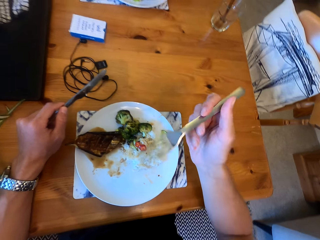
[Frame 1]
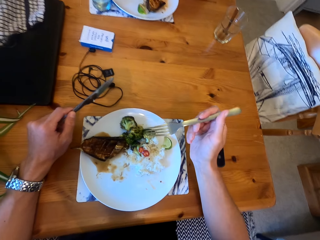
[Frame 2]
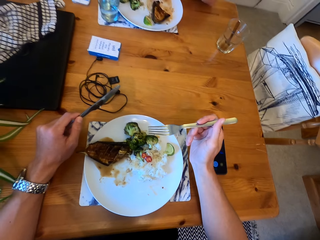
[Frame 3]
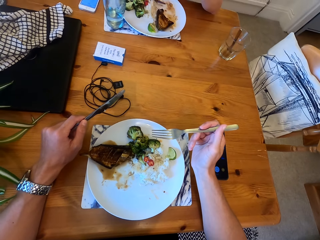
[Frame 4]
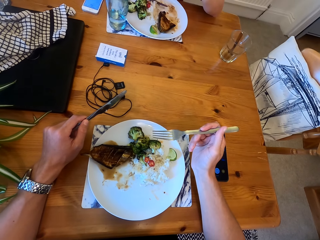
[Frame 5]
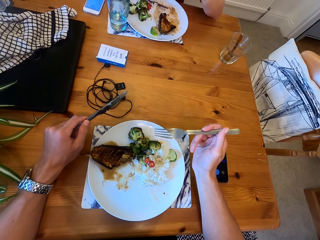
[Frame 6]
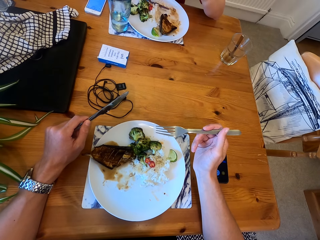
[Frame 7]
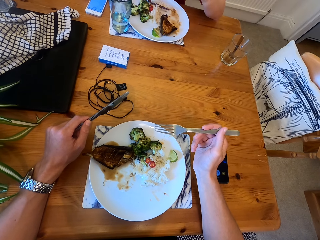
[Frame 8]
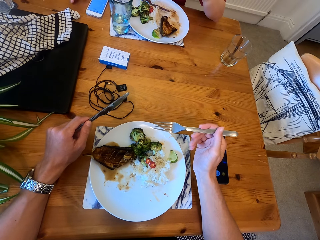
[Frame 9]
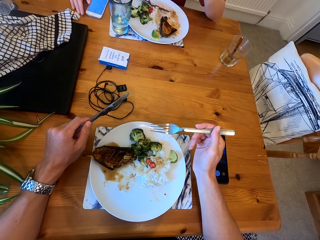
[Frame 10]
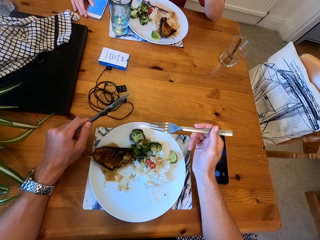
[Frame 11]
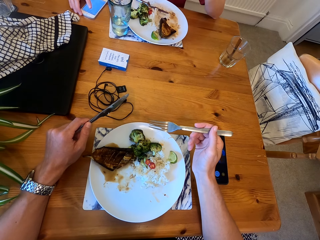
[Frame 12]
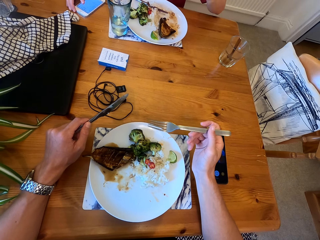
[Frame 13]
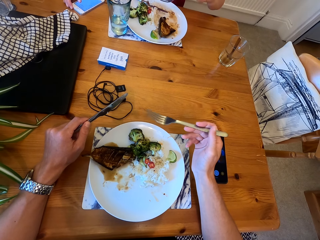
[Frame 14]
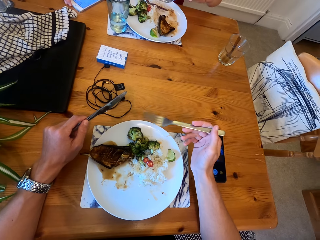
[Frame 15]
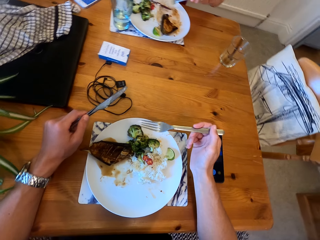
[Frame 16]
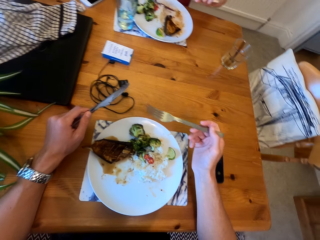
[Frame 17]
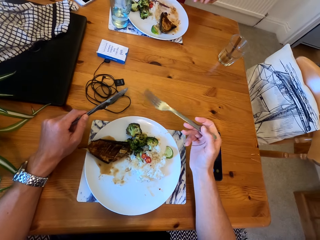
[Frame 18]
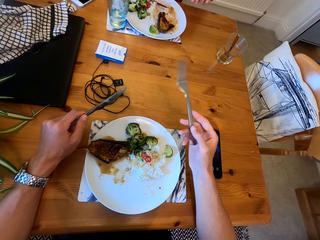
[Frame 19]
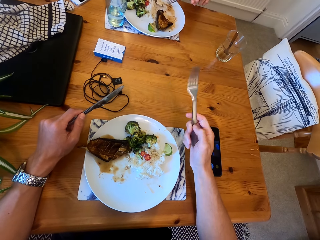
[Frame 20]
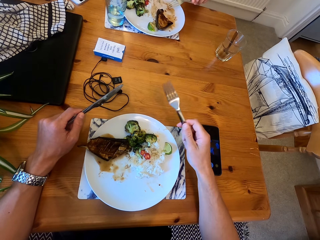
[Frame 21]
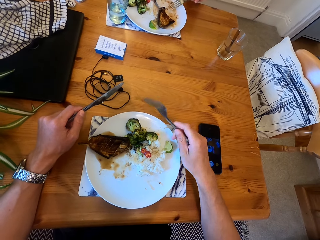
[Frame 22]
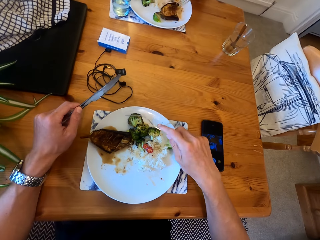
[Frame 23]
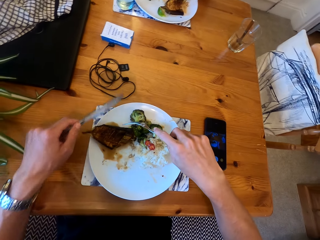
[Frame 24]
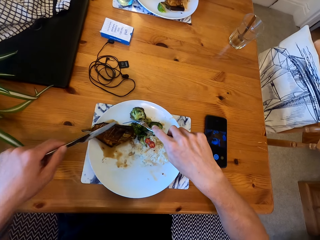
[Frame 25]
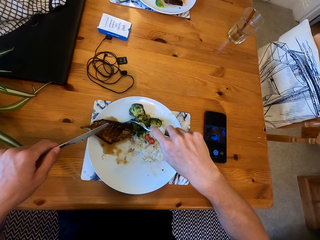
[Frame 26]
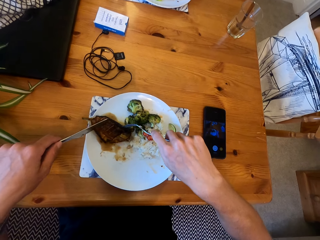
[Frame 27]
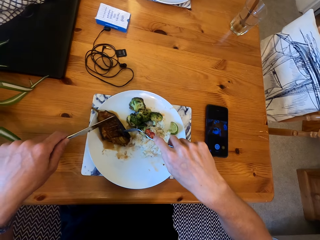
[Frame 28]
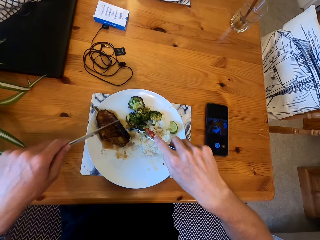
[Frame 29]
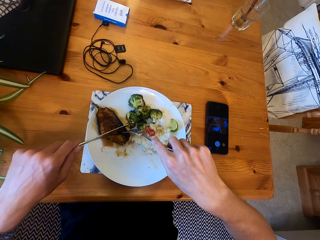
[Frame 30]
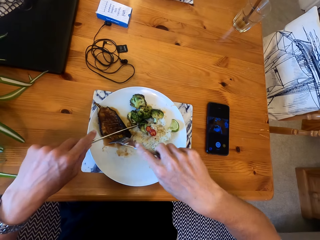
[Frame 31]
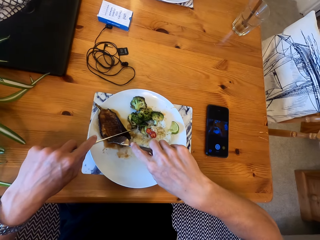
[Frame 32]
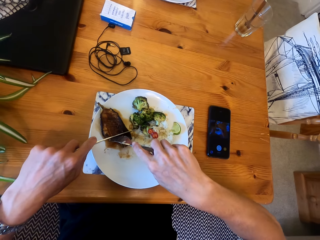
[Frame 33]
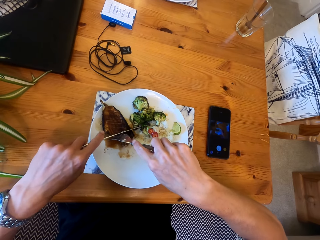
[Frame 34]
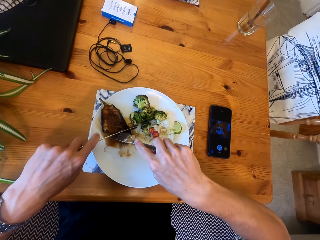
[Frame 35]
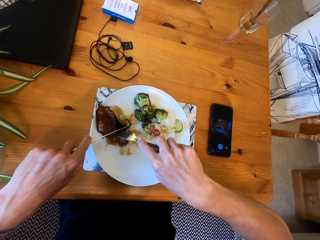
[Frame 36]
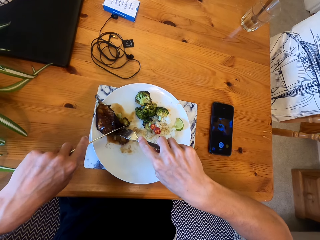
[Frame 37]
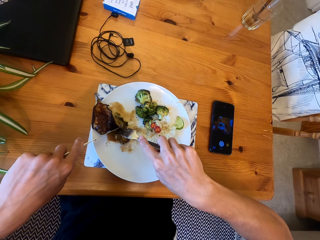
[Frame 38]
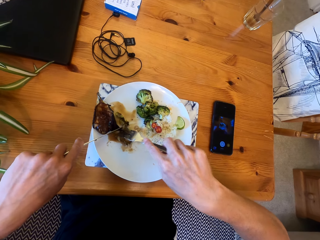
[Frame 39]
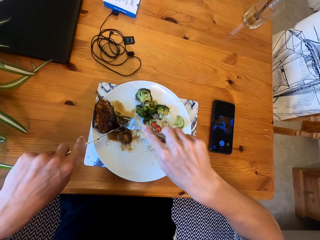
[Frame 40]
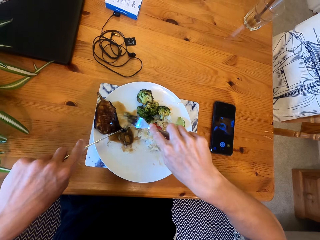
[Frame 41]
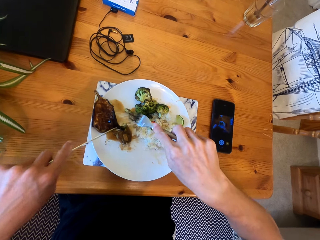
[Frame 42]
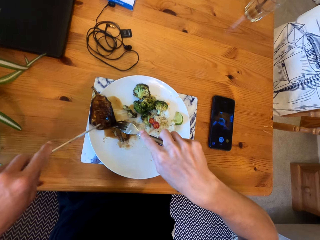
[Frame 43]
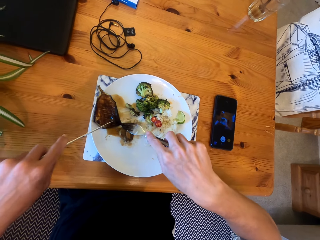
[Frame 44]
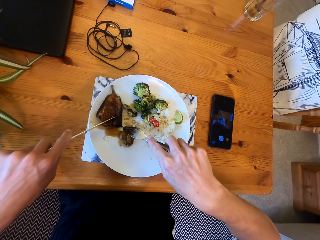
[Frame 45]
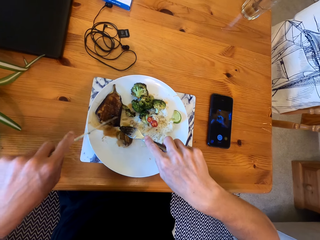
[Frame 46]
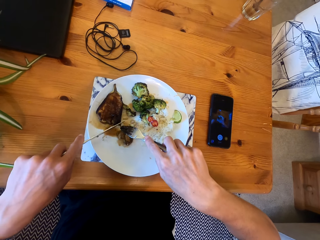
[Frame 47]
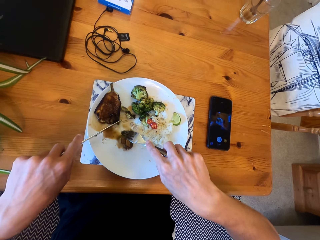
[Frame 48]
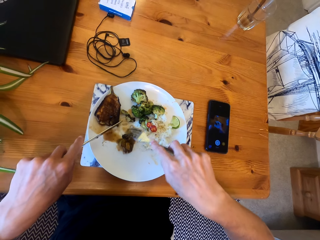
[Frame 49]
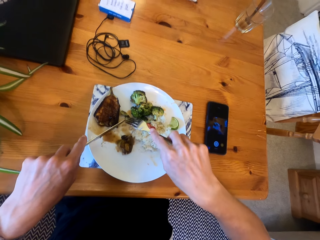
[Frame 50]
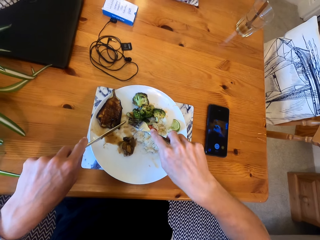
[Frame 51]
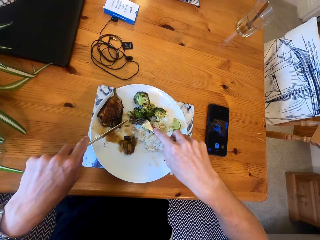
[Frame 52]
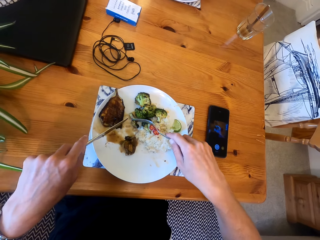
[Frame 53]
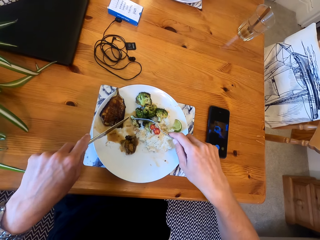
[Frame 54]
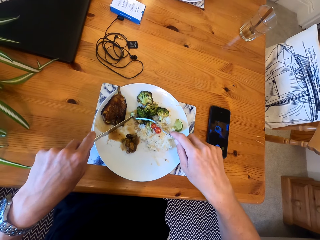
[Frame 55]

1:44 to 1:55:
A lady pulls the phone on the table closer to her. She eats food in her plate with a fork and eat knife. The camera wearer eats with the fork and eat knife.

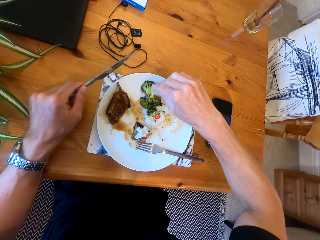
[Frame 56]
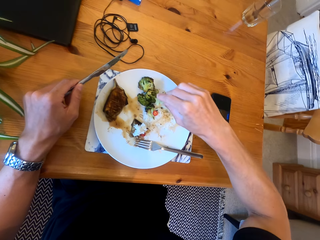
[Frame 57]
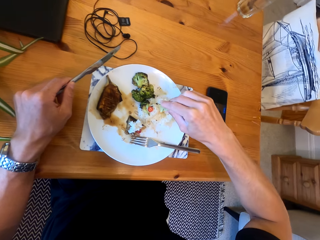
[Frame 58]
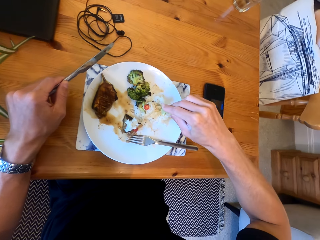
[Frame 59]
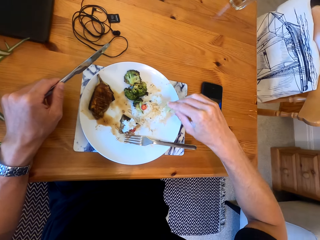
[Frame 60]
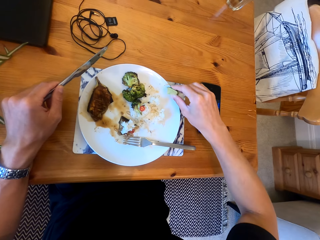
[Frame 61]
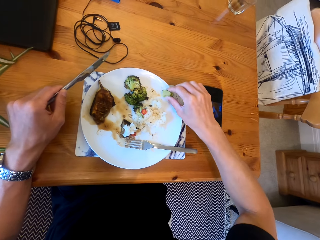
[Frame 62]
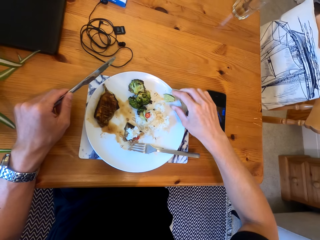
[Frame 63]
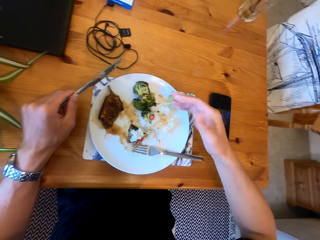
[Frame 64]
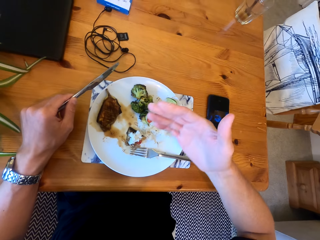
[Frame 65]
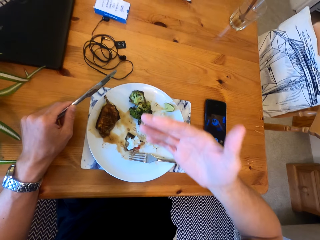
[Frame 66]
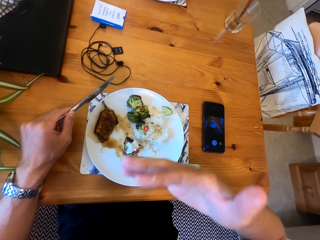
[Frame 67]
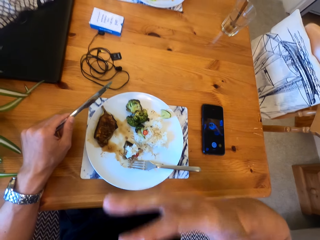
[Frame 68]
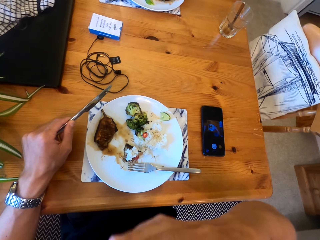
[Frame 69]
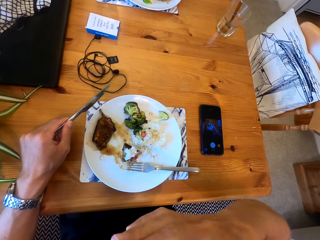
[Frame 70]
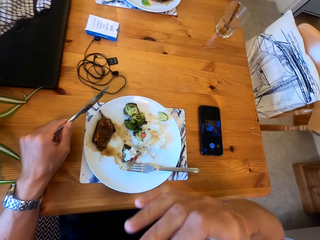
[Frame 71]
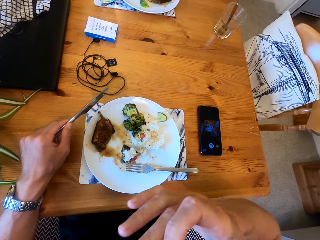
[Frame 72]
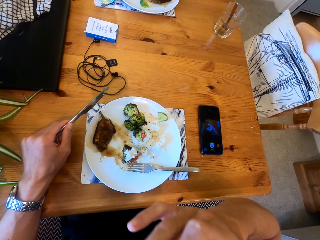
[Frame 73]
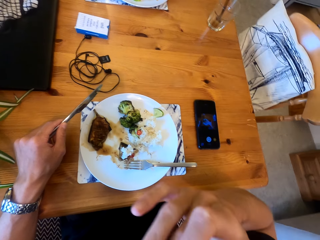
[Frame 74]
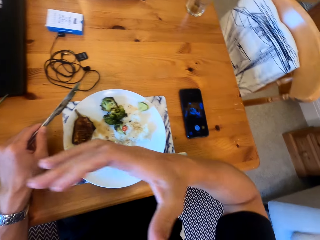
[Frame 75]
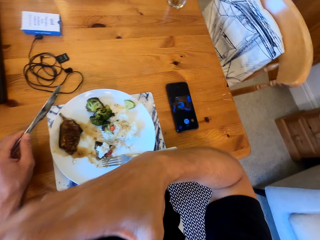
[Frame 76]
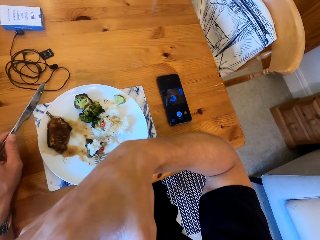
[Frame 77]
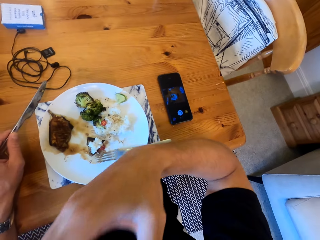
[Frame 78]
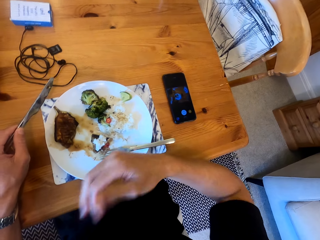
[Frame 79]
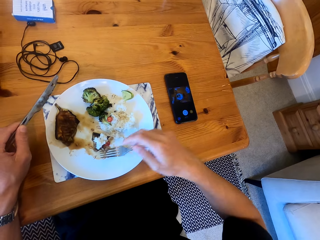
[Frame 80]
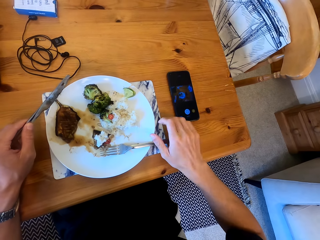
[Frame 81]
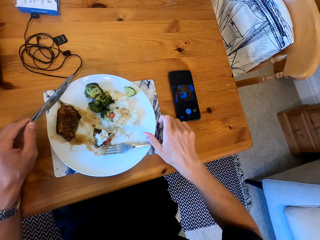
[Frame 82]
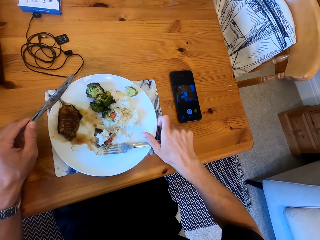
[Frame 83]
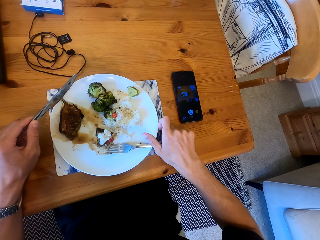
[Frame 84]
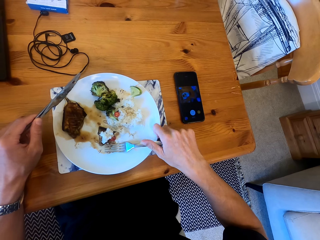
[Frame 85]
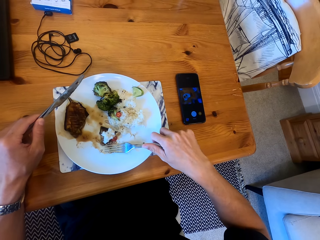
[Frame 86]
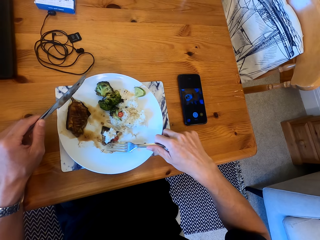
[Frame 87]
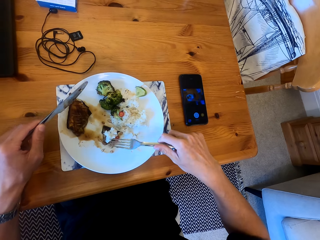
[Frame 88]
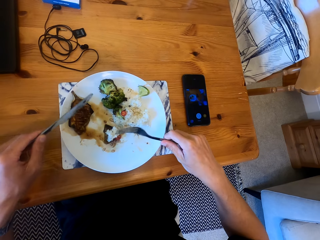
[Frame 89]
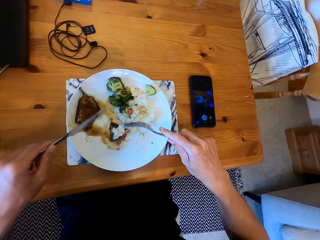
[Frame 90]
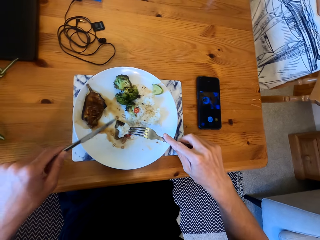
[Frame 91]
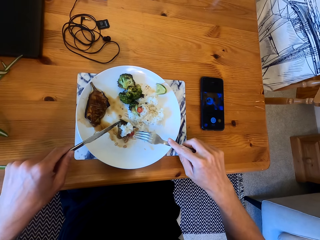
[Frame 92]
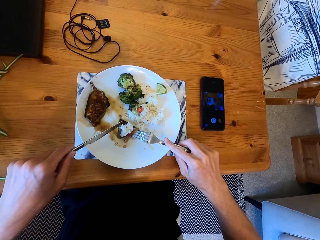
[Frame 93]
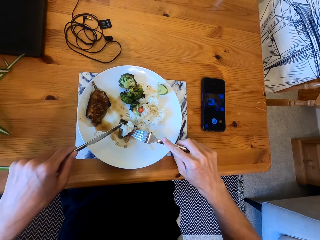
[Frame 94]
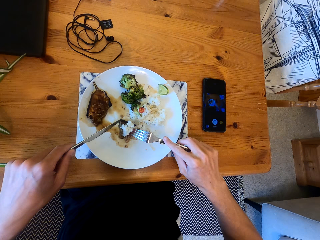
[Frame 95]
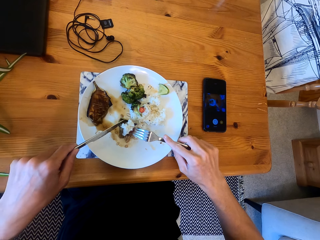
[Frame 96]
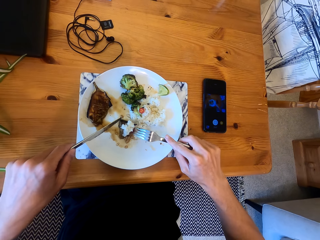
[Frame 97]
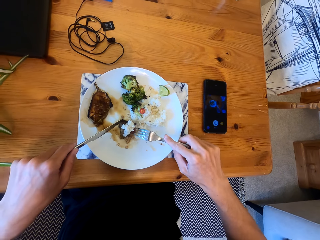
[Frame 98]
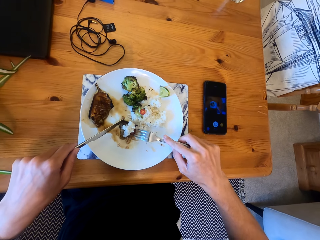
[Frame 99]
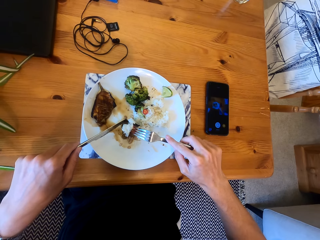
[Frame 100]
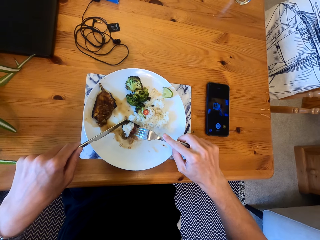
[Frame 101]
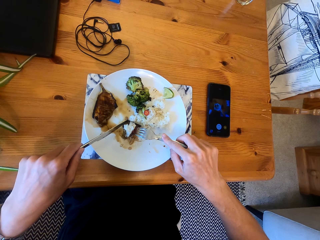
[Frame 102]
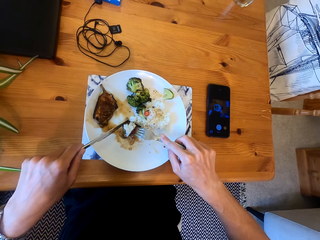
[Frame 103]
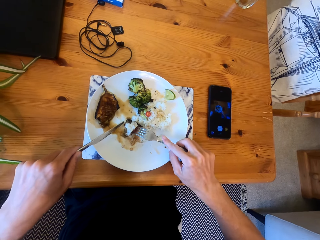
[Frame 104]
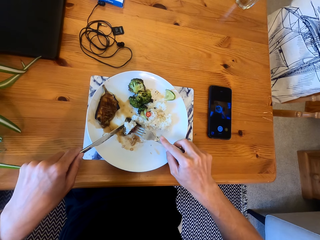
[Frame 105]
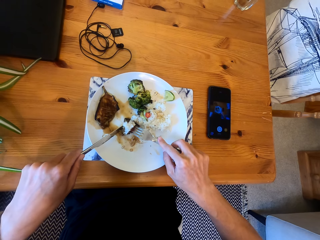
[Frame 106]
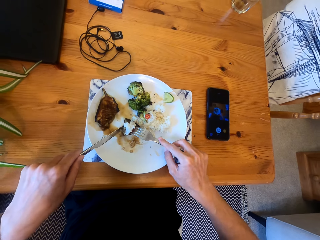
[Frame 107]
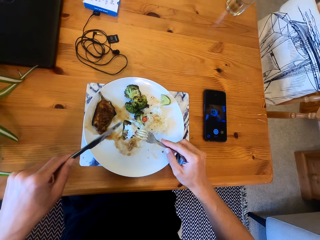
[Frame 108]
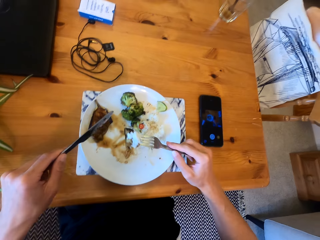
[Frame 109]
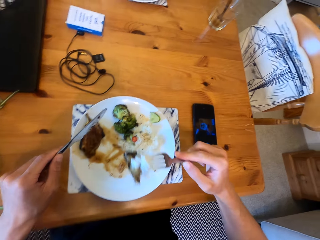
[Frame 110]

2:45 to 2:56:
The camera wearer drops a lemon in the plate. They lick their fingers. They eat with a fork and eat knife.
